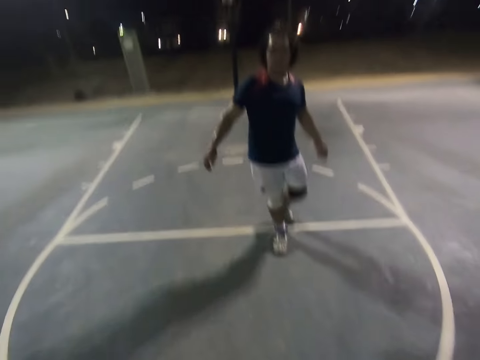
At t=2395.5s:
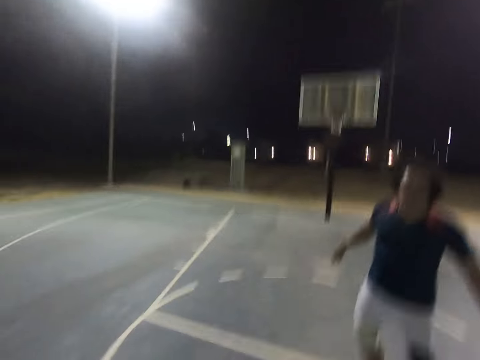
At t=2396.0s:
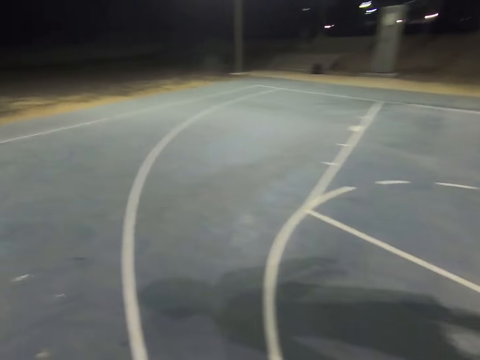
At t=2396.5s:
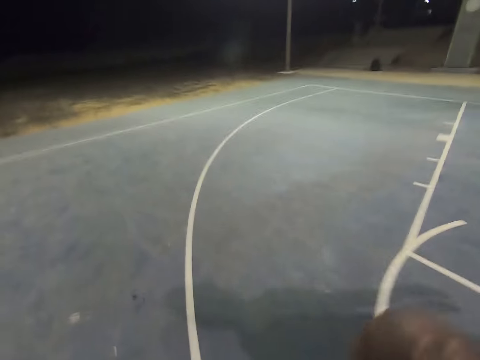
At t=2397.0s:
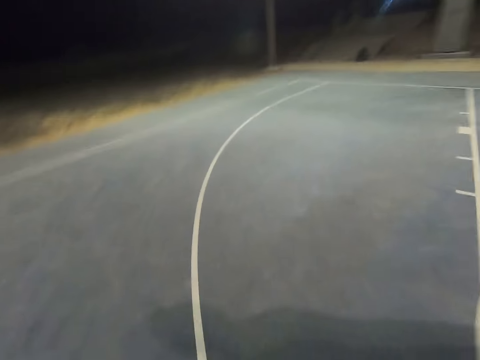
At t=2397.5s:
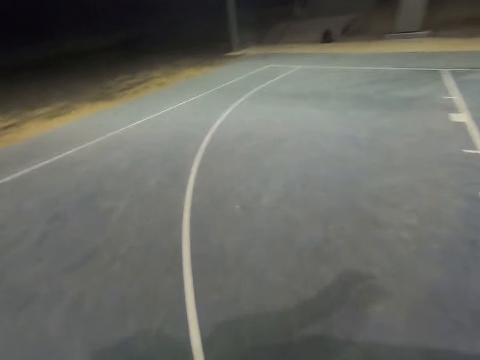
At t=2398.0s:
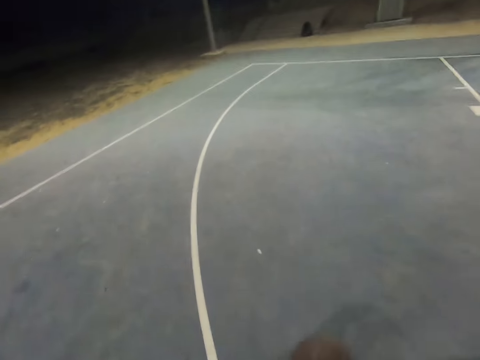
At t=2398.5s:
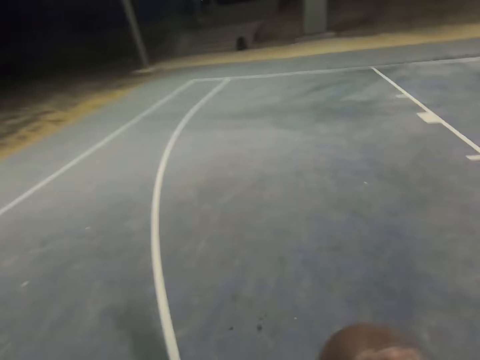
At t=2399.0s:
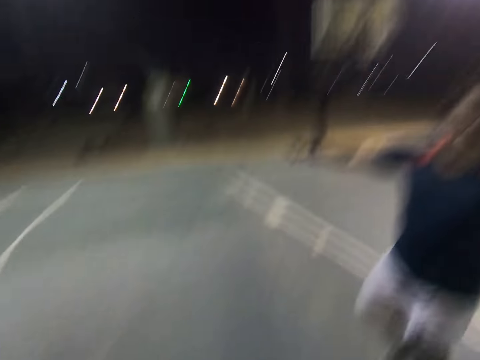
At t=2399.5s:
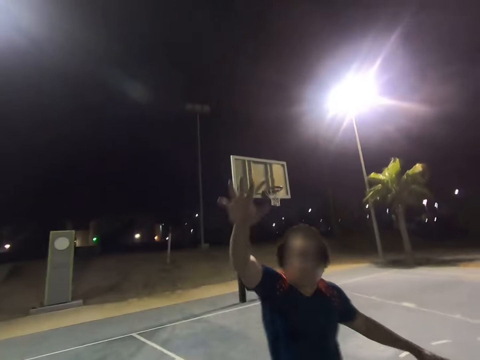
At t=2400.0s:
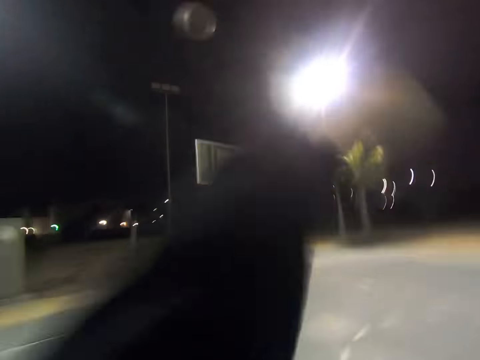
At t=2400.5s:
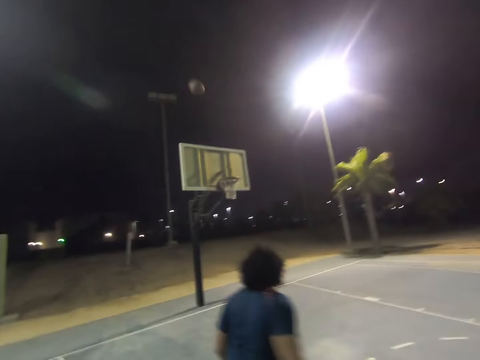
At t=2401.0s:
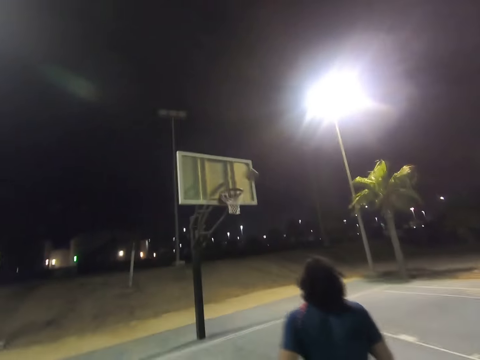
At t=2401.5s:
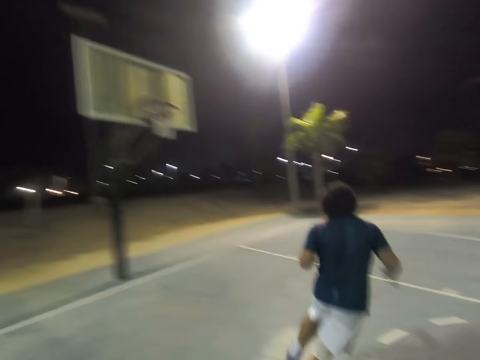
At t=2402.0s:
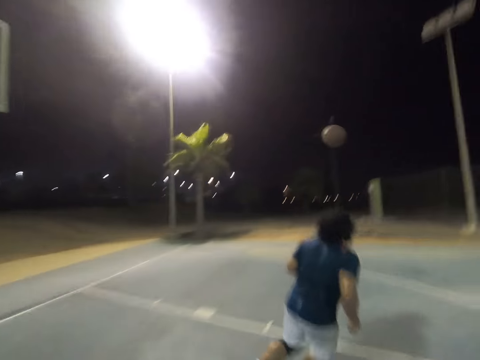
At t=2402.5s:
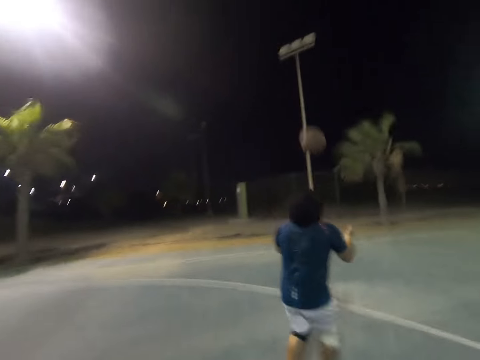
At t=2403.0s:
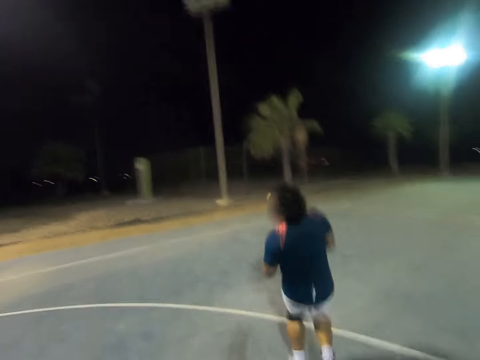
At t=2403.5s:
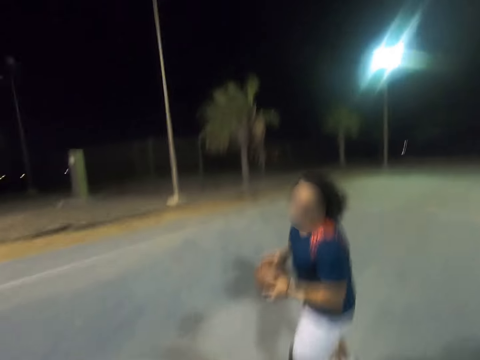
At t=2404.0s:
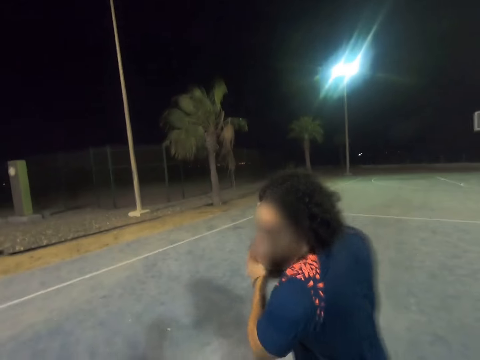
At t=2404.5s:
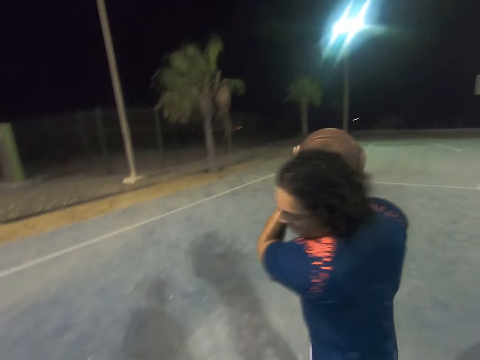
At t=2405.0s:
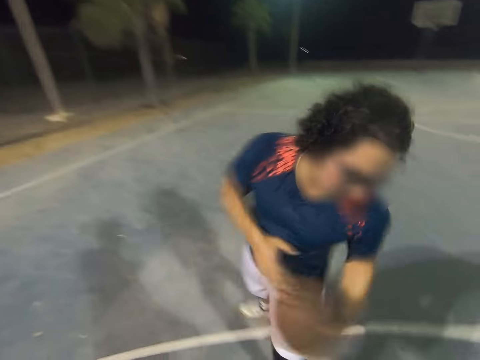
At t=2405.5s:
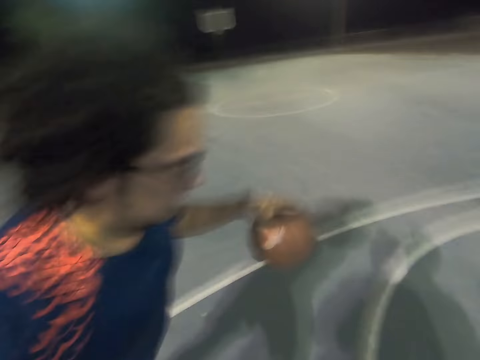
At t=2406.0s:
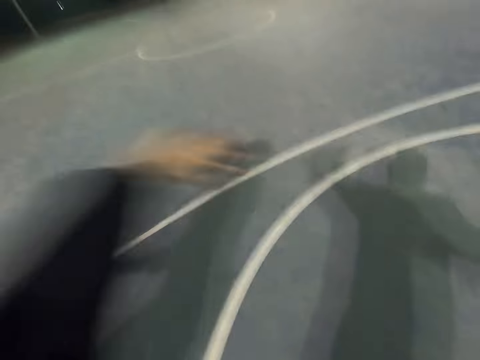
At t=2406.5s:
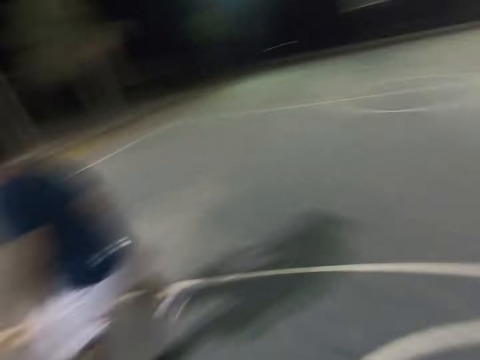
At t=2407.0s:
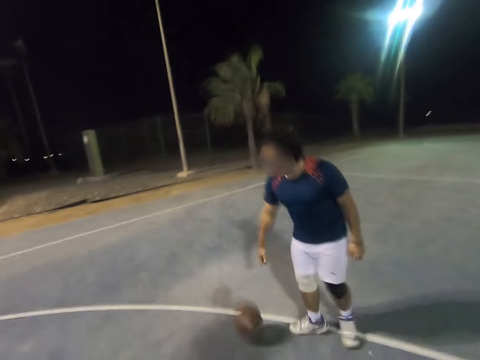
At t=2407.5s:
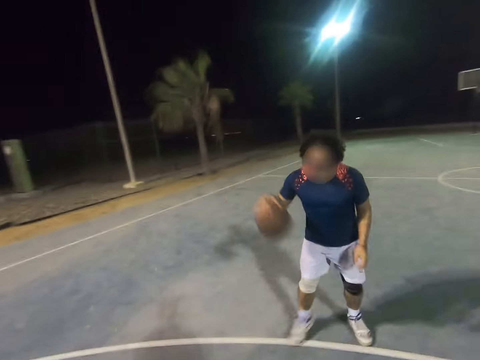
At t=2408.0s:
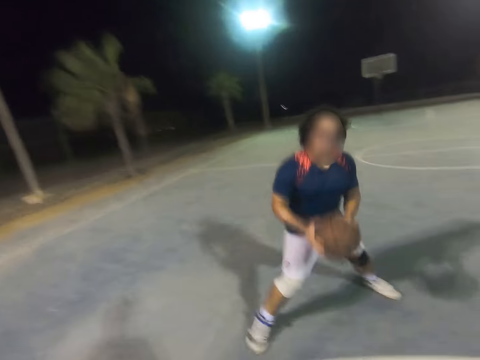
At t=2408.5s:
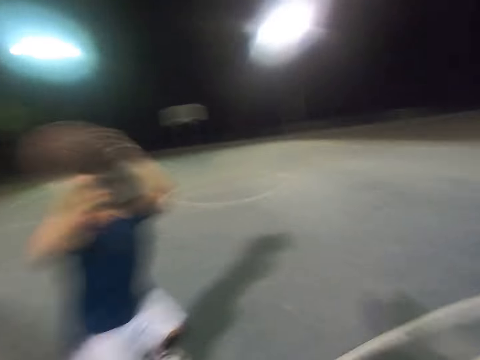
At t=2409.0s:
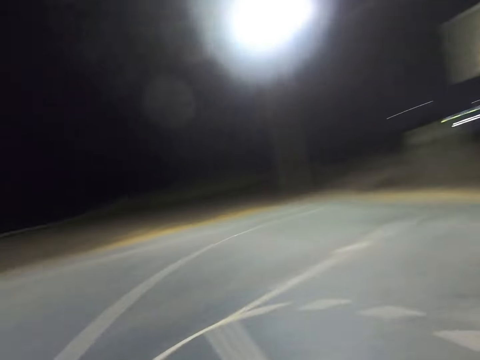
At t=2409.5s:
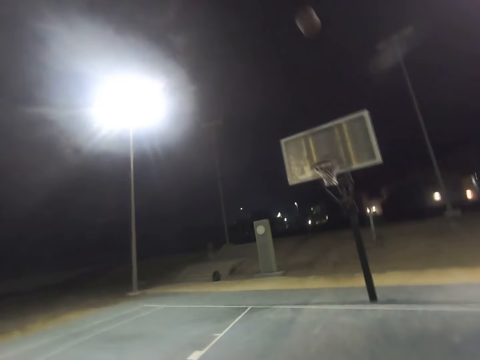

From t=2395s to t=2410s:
A man raises the right hand. The camera wearer throws the ball to the net. The man goes for the ball, catches the ball and dribbles the ball. The camera wearer moves the left hand. The man dribbles the ball and throws the ball into the net.

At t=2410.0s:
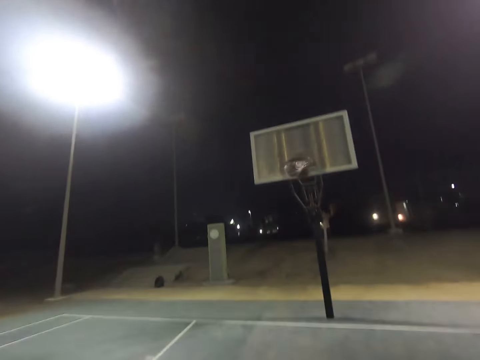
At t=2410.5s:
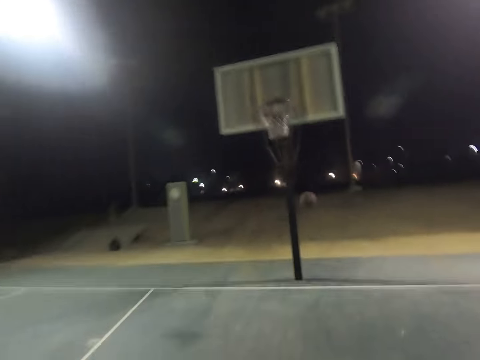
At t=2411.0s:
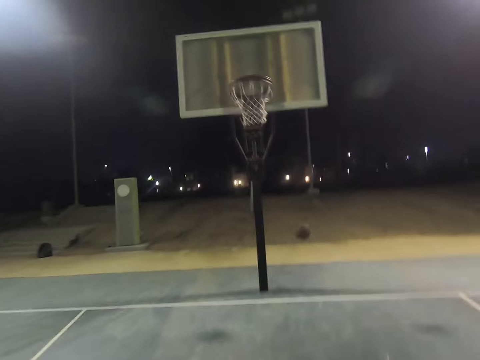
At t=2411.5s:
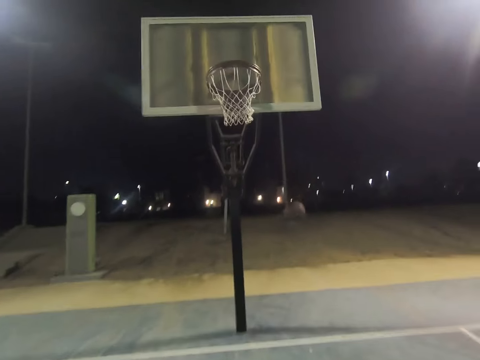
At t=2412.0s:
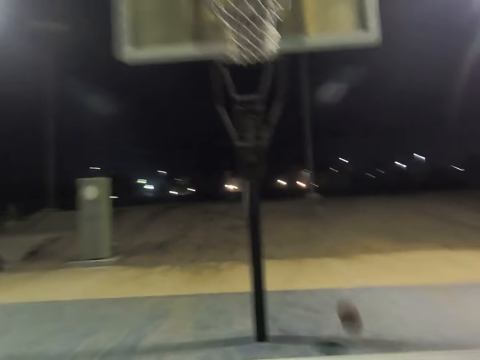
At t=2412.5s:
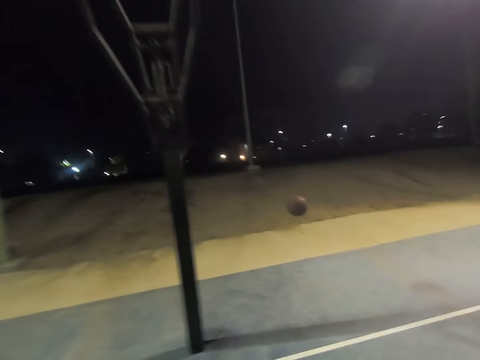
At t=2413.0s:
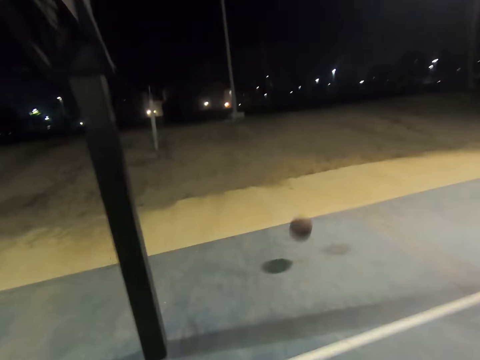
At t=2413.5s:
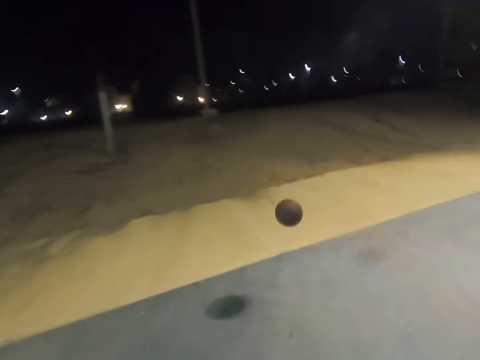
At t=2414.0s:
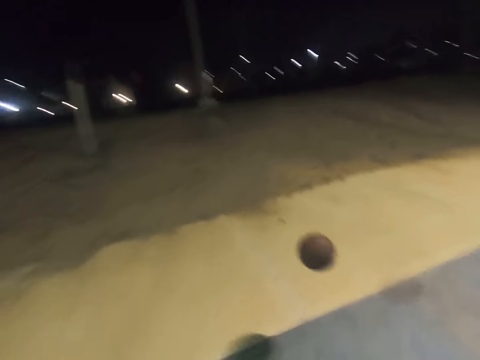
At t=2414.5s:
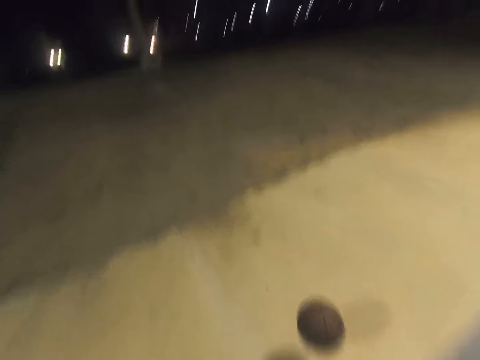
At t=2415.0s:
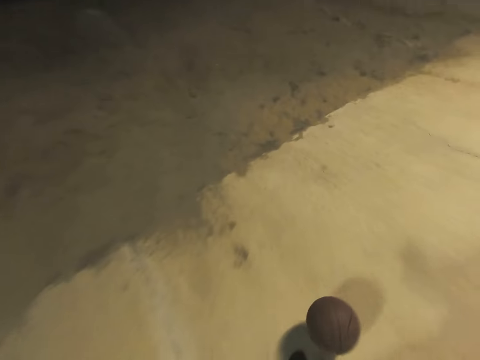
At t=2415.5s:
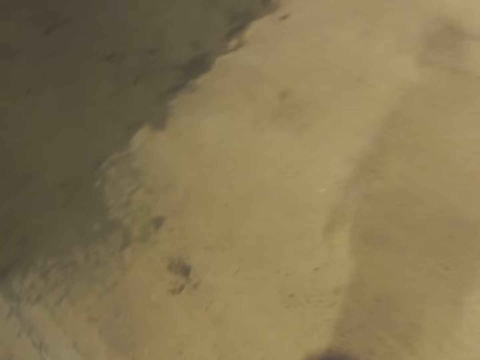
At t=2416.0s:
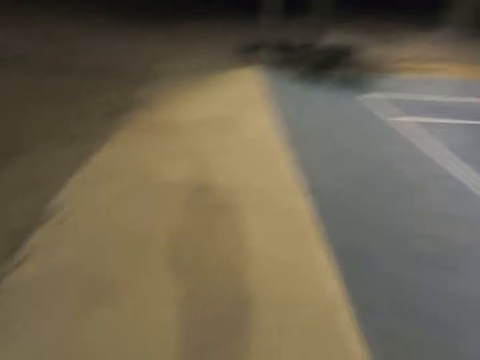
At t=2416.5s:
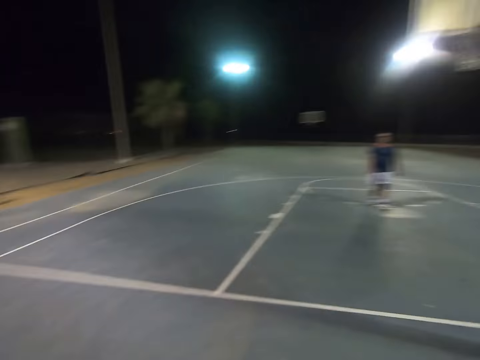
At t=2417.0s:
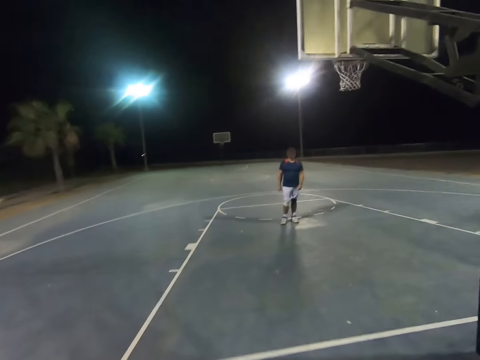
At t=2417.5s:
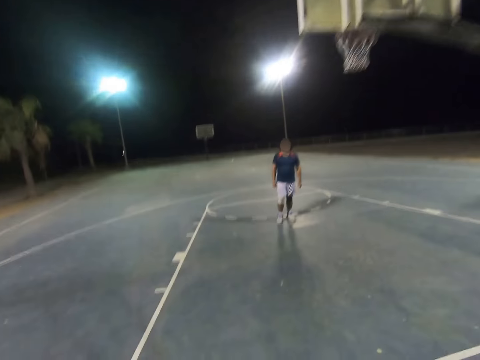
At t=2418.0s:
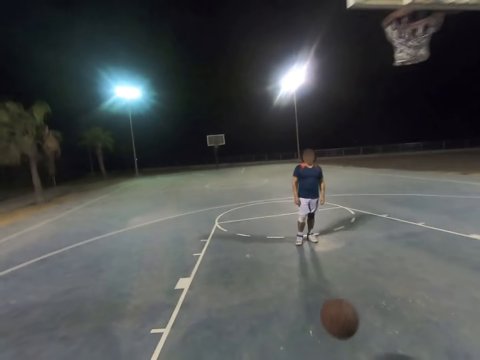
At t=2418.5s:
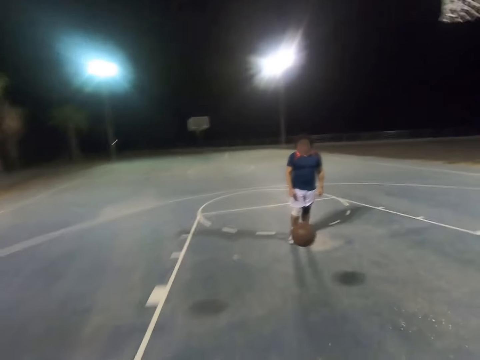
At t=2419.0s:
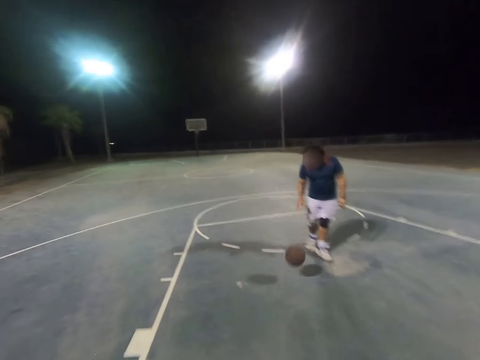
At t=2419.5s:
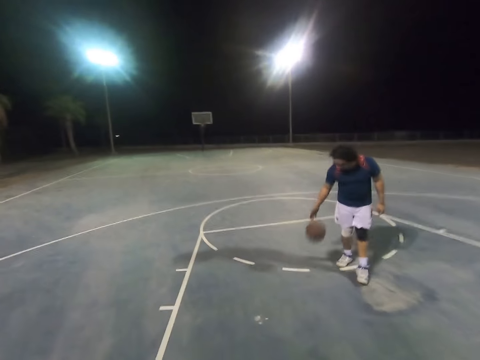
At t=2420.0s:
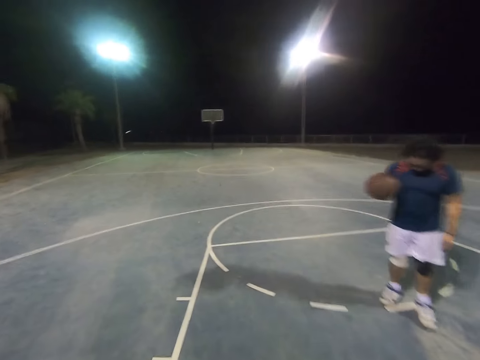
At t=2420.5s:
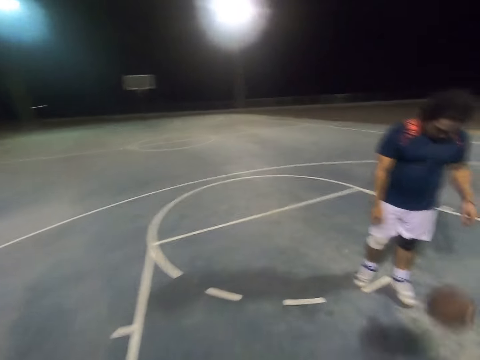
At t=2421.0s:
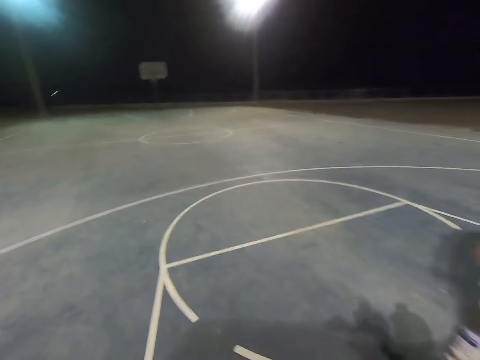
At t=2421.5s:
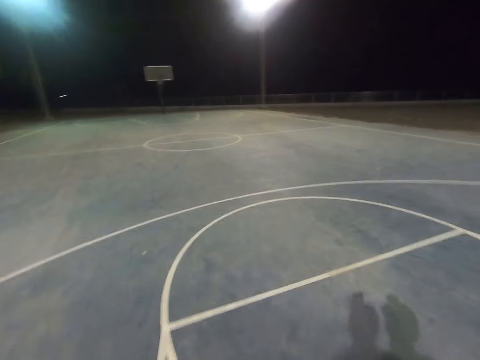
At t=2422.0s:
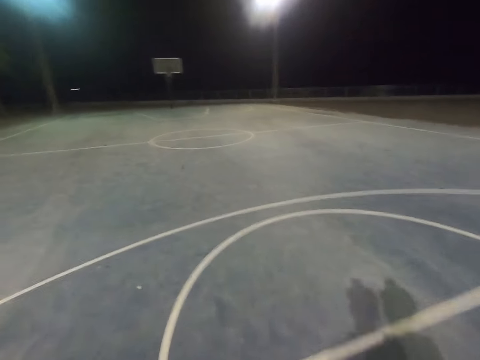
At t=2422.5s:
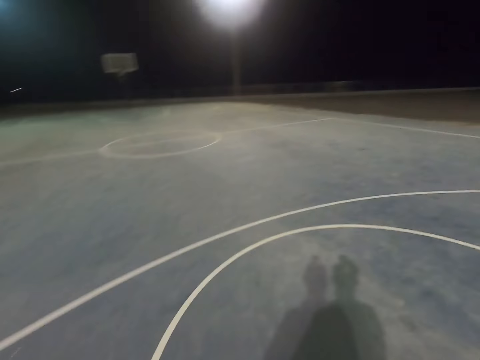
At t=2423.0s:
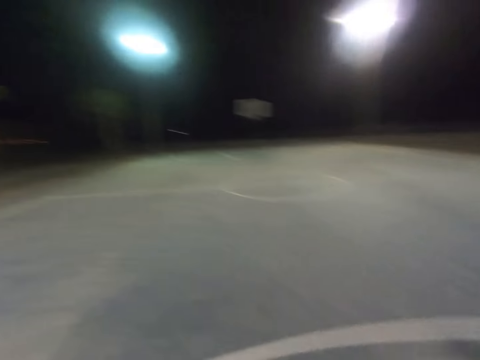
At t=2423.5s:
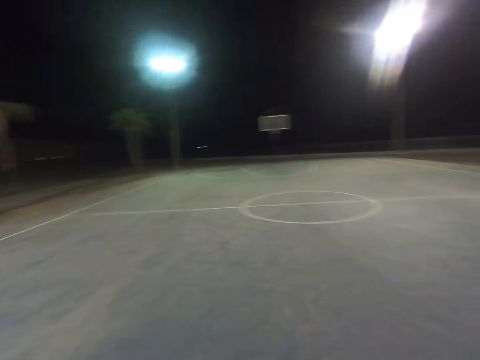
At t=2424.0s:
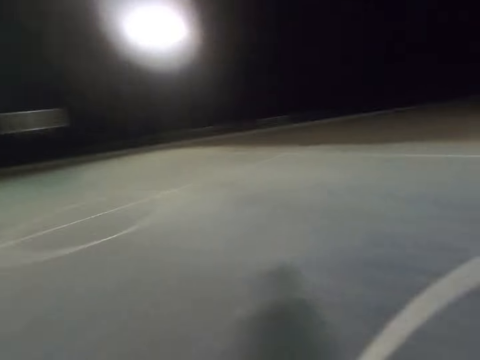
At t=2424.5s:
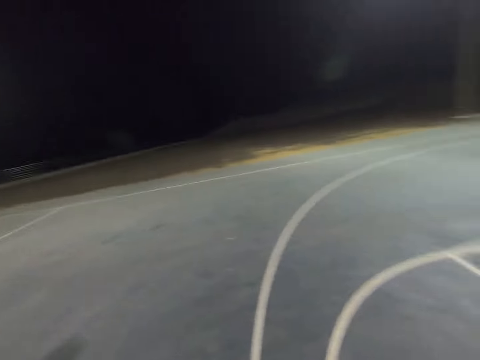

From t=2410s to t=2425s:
The camera wearer goes for the ball. They pick up the ball and throw the ball to a man. The man dribbles the ball. The camera wearer walks on the court and takes position.
